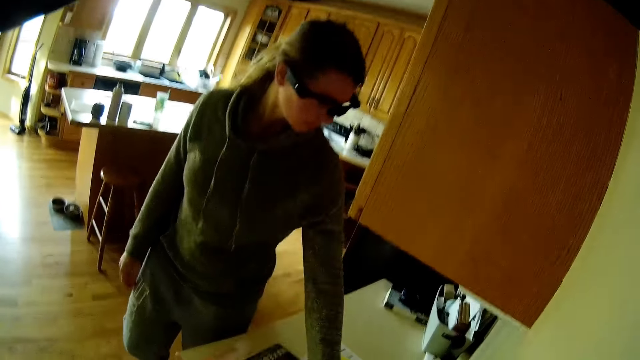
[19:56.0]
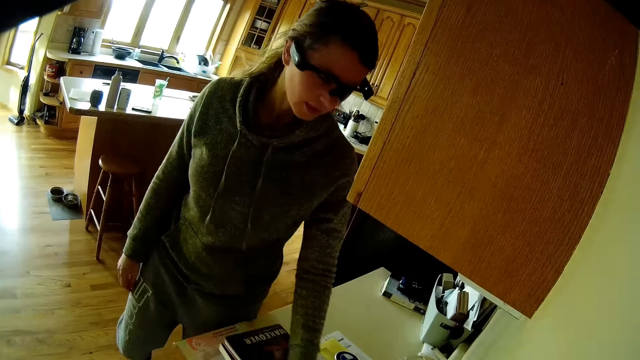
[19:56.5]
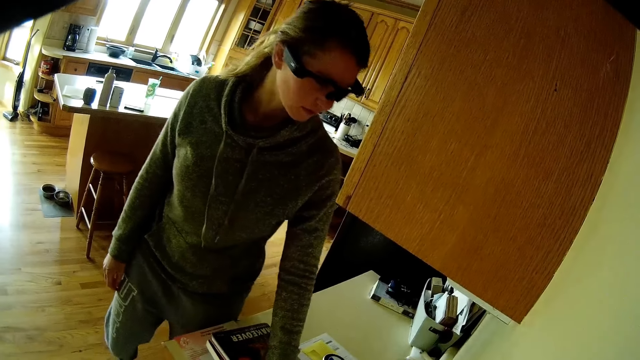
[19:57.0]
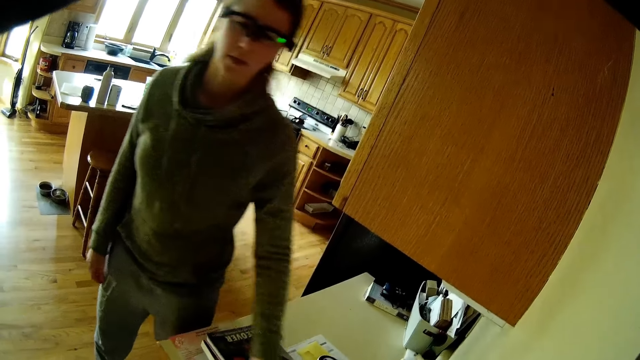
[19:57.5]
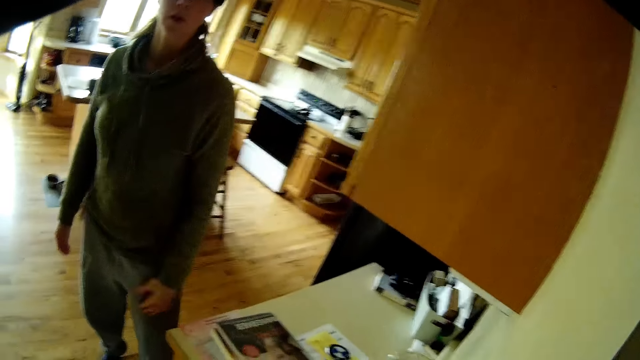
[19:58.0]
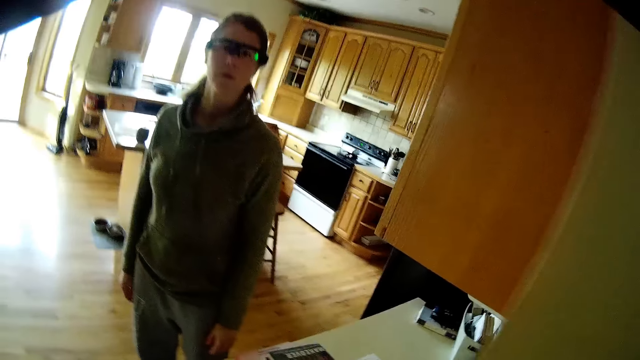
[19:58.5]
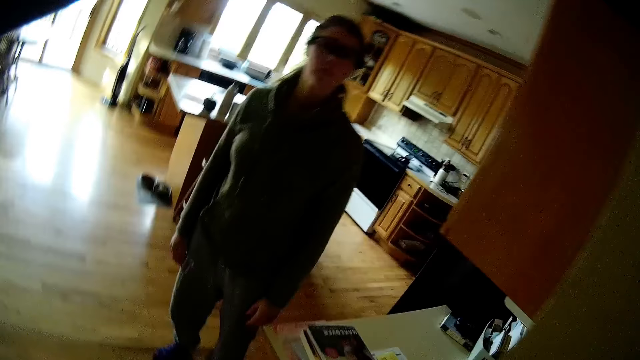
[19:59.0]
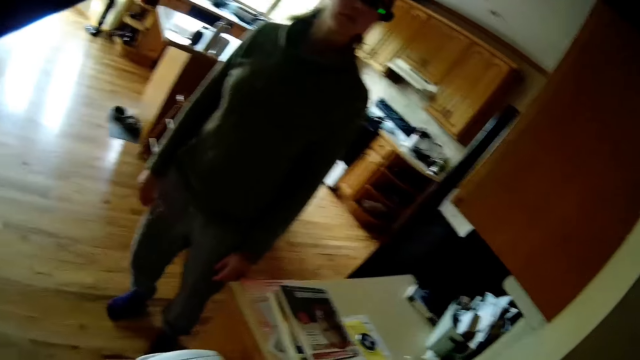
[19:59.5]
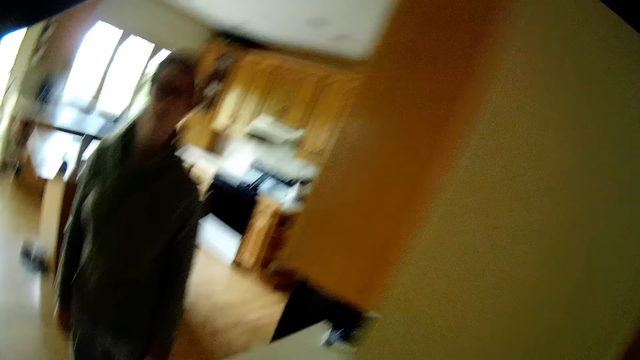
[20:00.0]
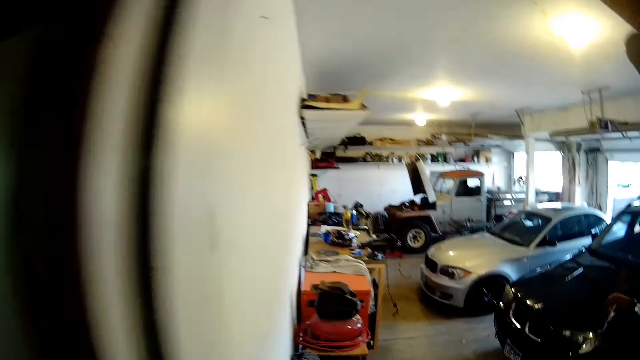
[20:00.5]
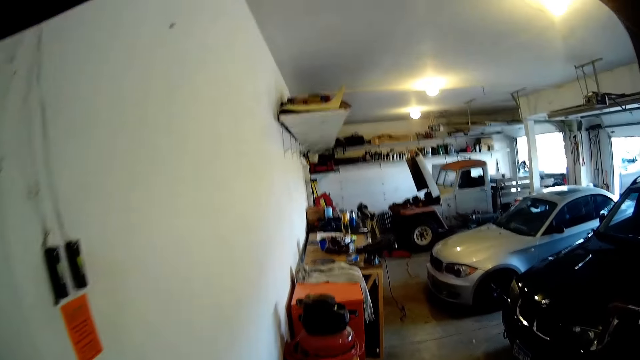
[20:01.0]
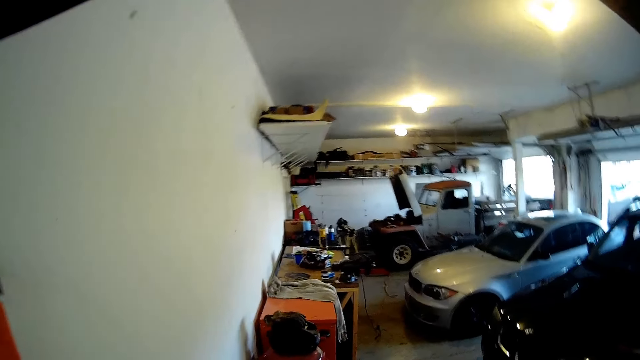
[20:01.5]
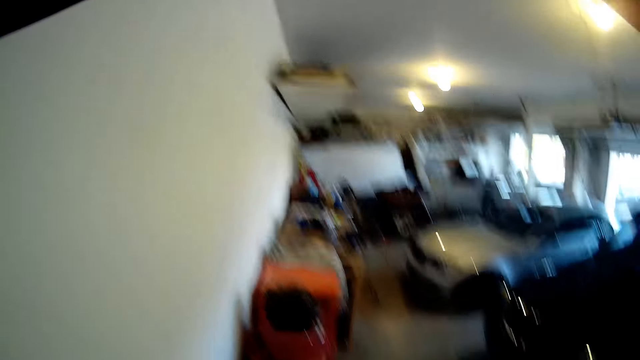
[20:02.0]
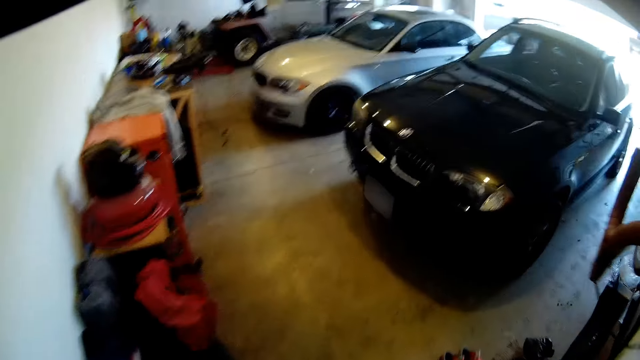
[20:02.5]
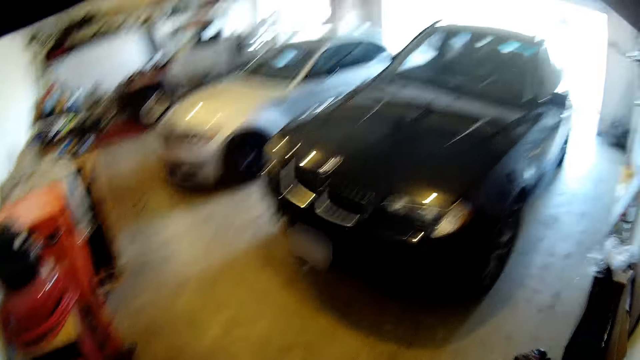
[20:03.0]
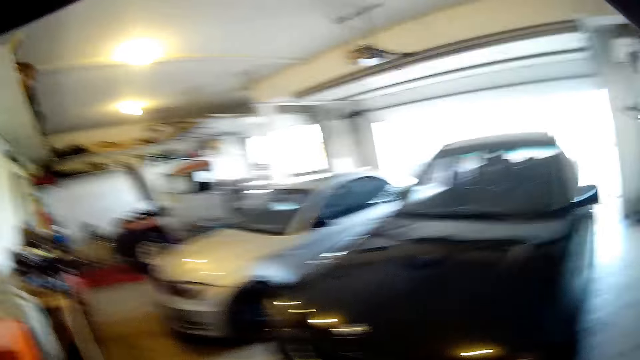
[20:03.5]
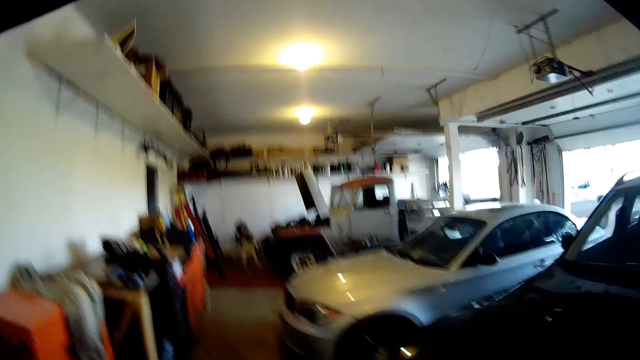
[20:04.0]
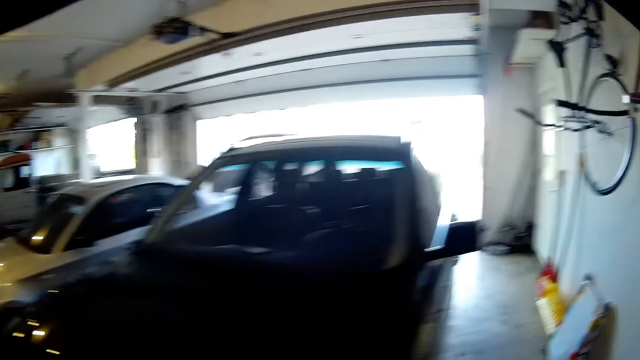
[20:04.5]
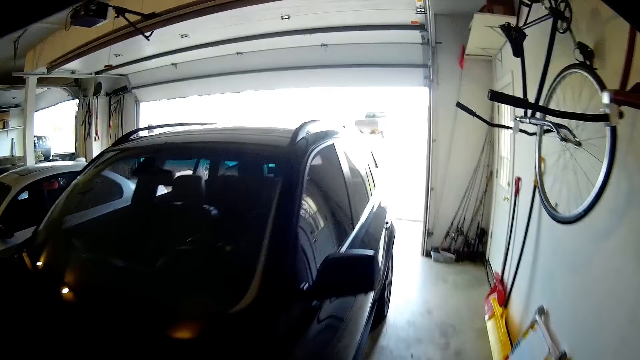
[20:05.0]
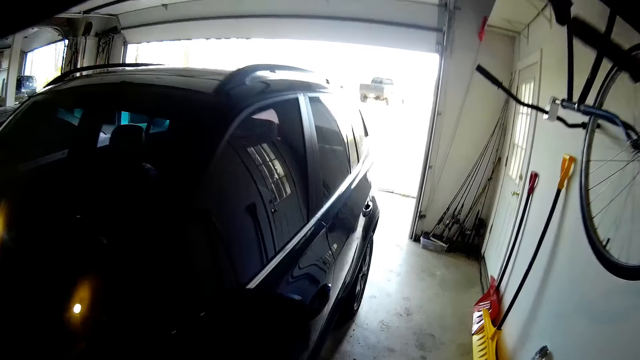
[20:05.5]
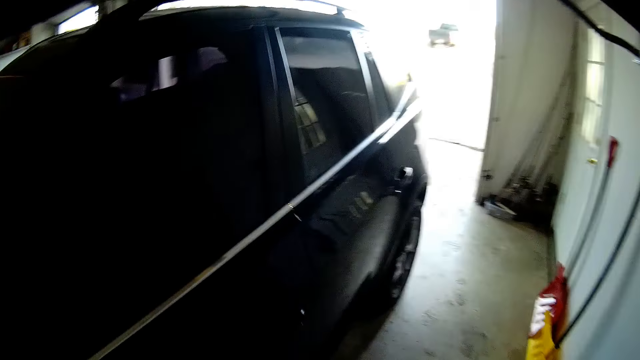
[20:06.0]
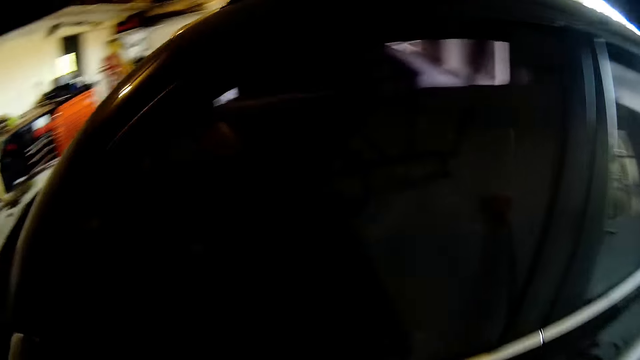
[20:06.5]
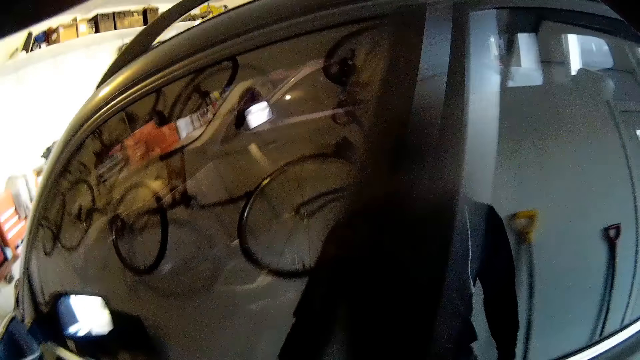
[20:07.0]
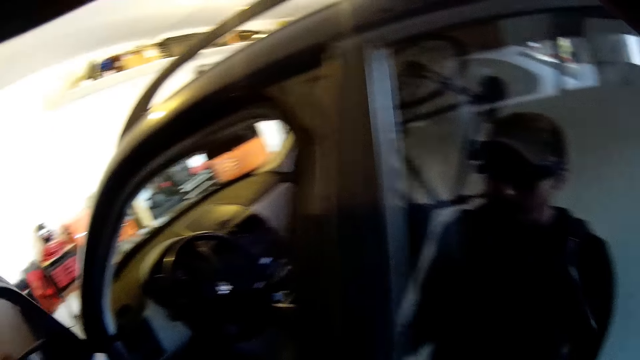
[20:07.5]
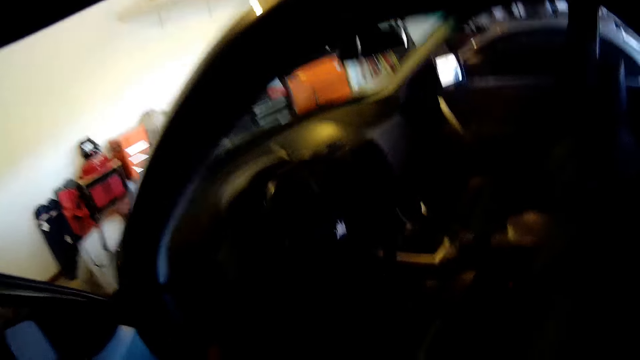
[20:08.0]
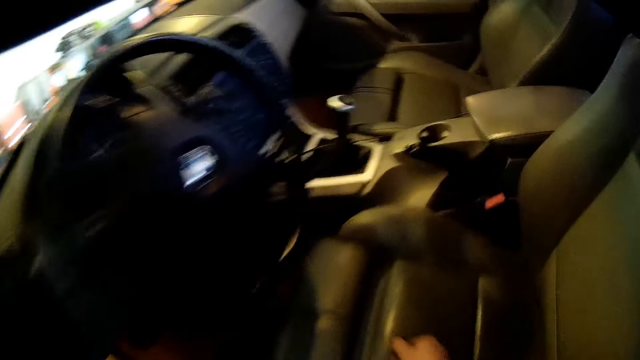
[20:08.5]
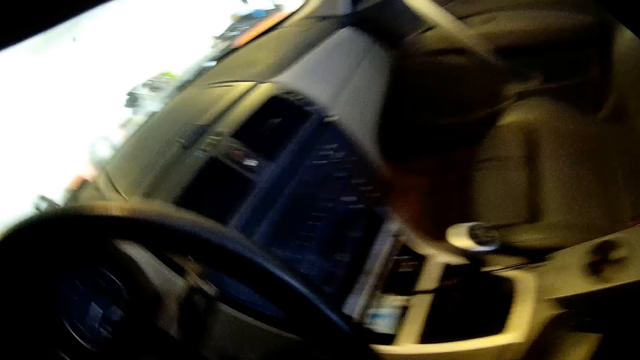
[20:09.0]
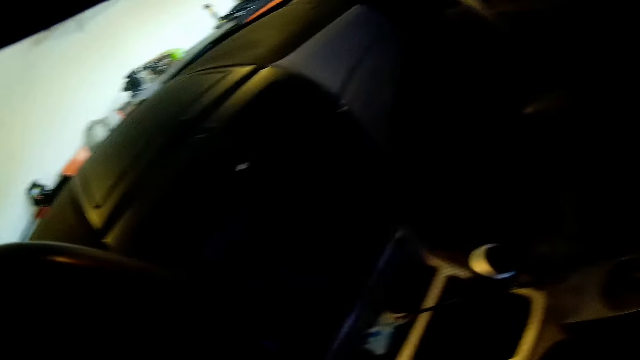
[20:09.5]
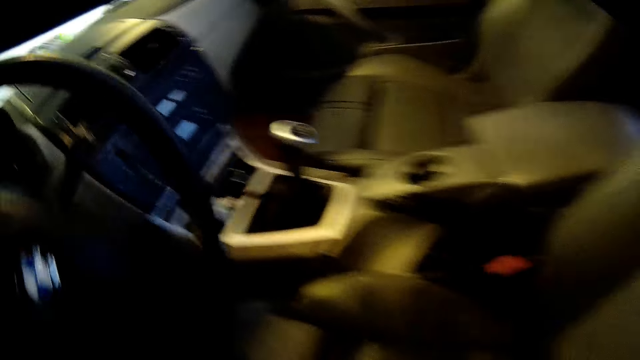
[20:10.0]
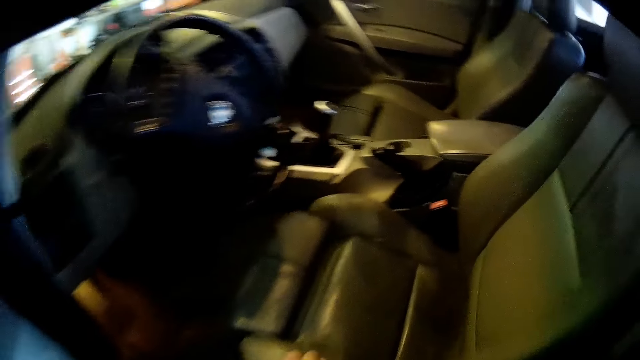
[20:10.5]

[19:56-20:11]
The lady converses with the camera wearer. The lady moves the book forward with her left hand. The camera wearer walks around the room. He walks to the car. He opens the car door with his left hand. He picks up something. He enters the car.

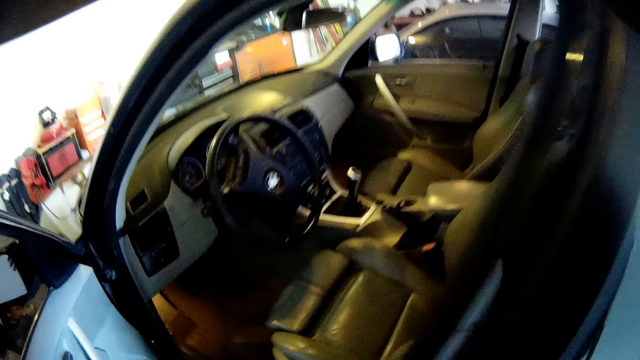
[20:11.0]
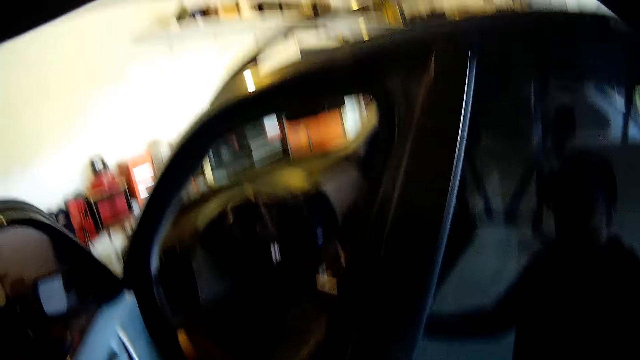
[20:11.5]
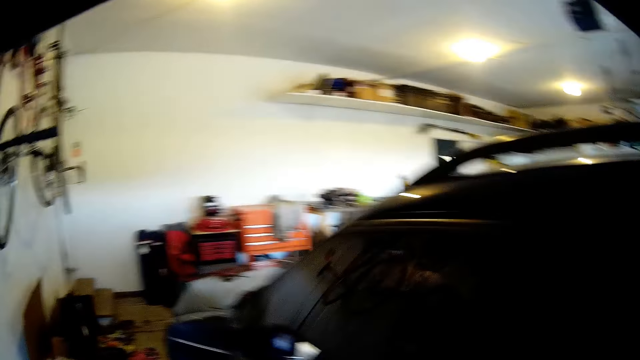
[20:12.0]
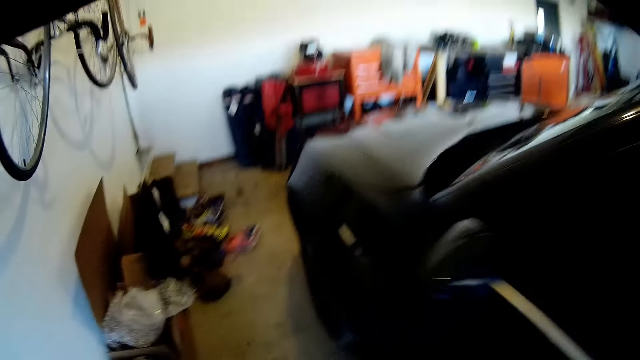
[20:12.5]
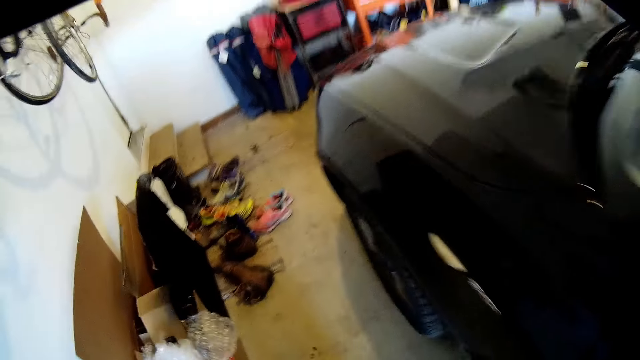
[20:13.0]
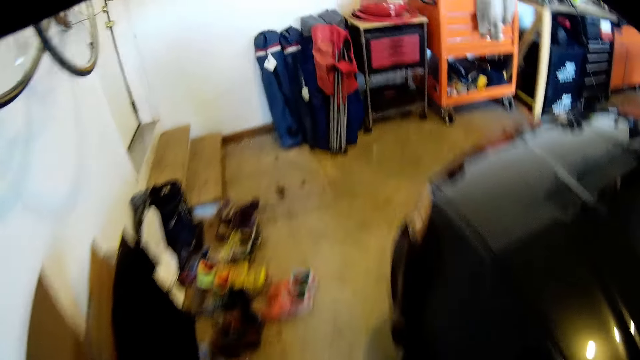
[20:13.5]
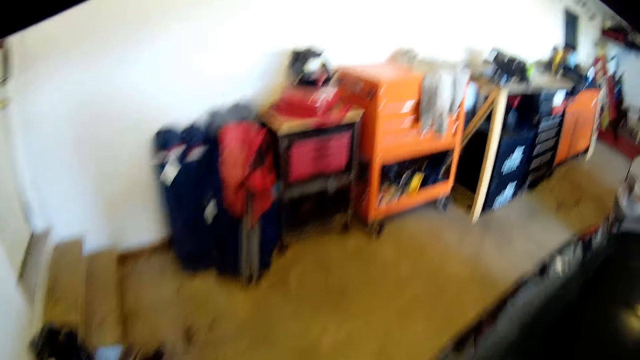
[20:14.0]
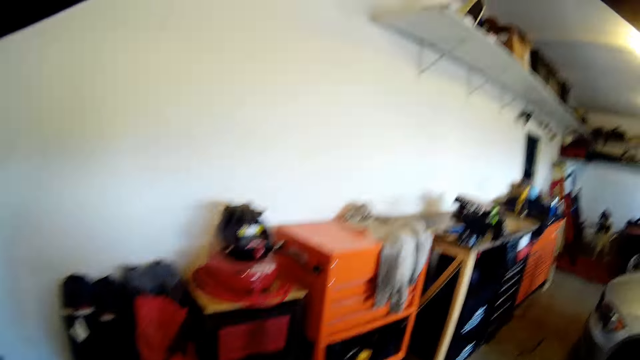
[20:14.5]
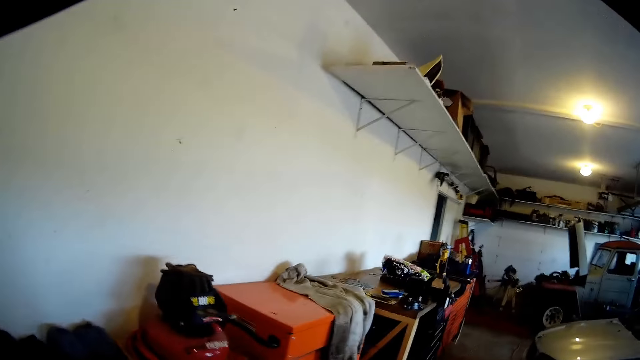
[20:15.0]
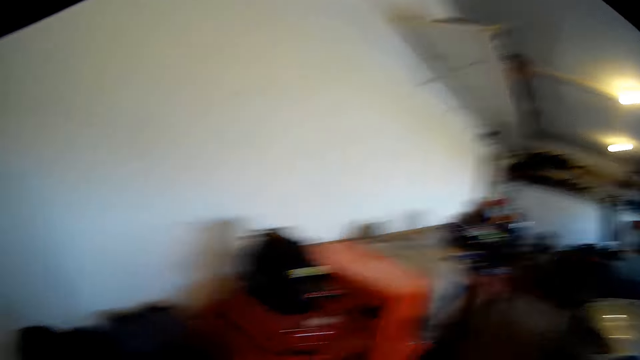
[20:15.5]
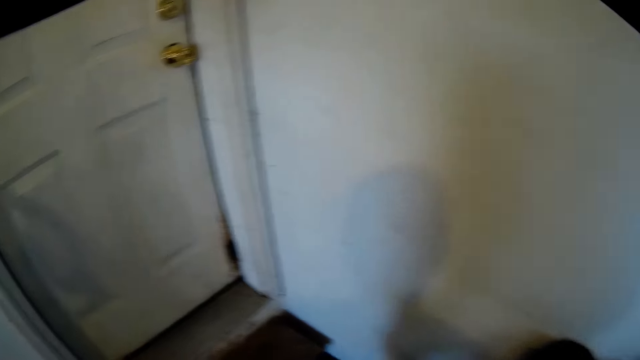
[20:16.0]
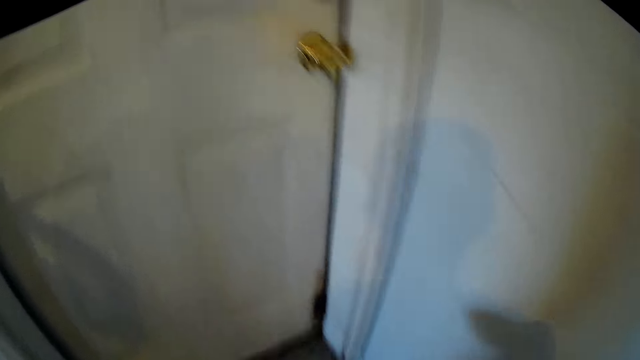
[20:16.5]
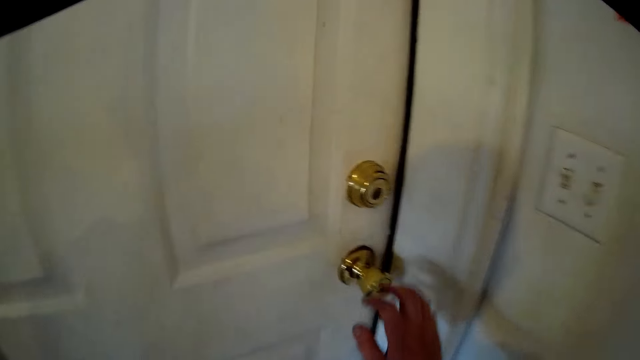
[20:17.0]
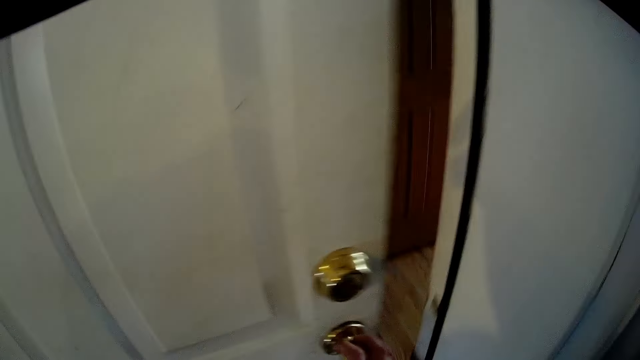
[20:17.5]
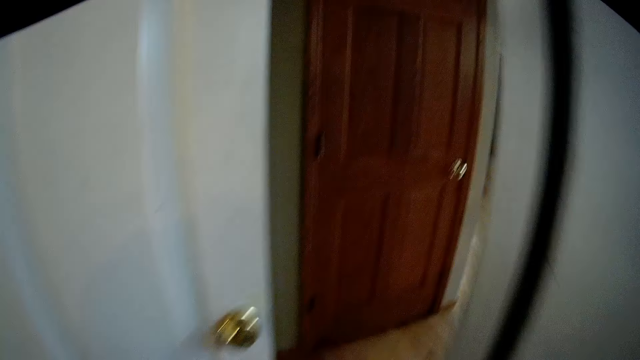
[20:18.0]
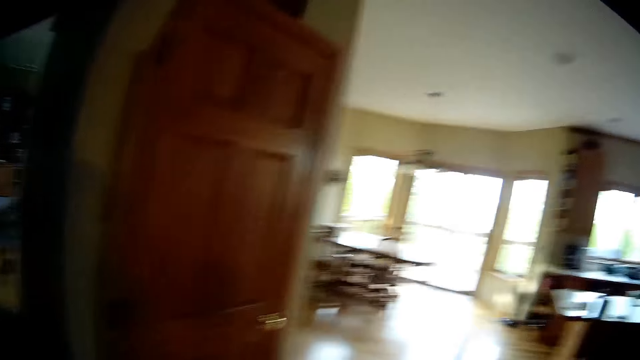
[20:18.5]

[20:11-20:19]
The camera wearer closes the car door with his left hand. He walks around the garage. He opens a door with his right hand.
